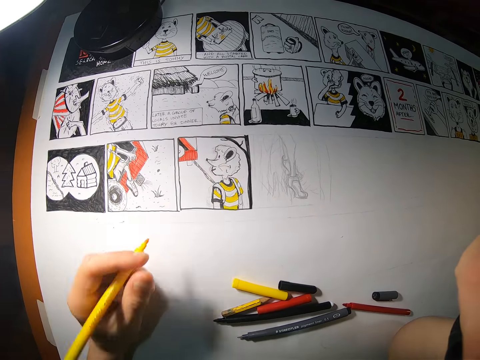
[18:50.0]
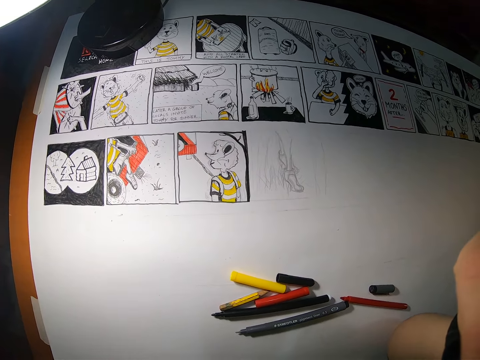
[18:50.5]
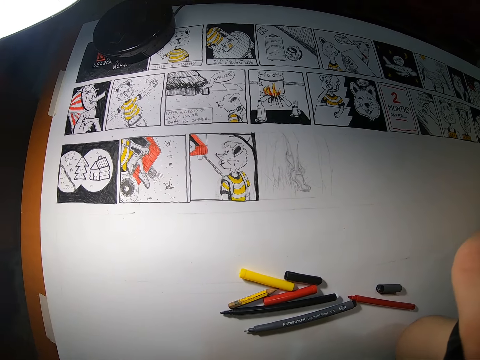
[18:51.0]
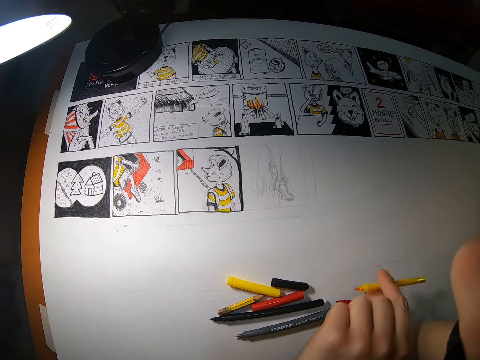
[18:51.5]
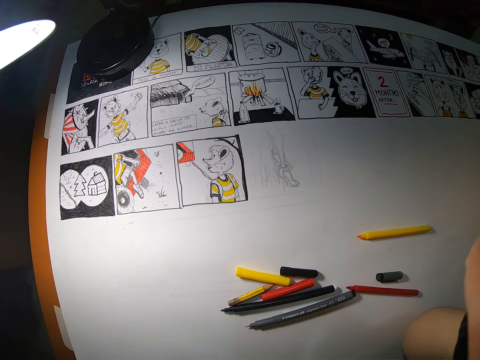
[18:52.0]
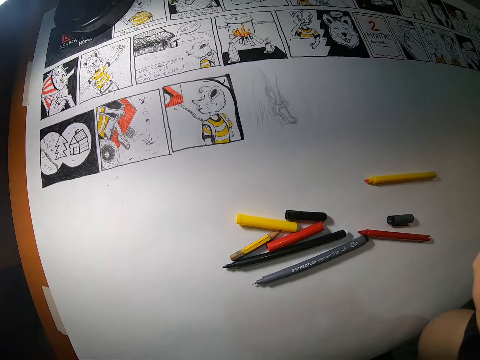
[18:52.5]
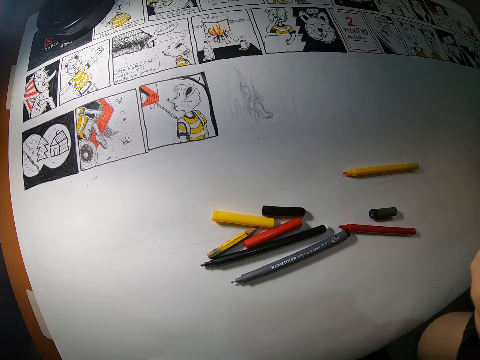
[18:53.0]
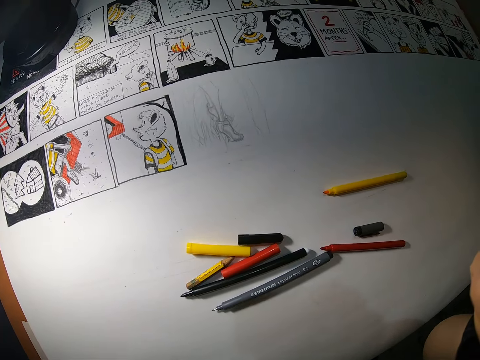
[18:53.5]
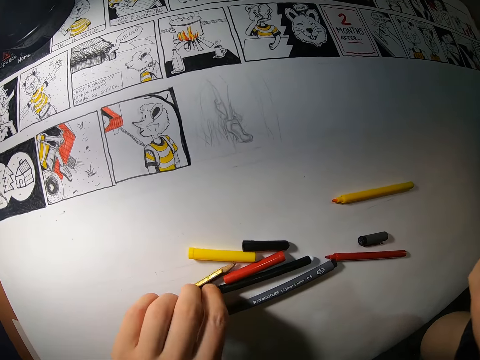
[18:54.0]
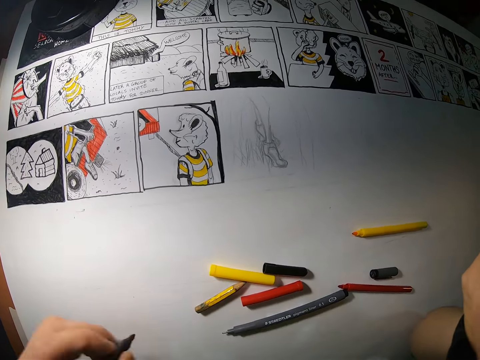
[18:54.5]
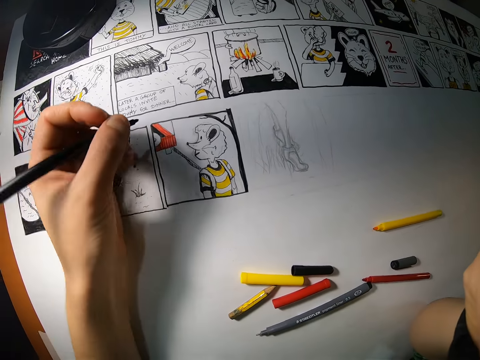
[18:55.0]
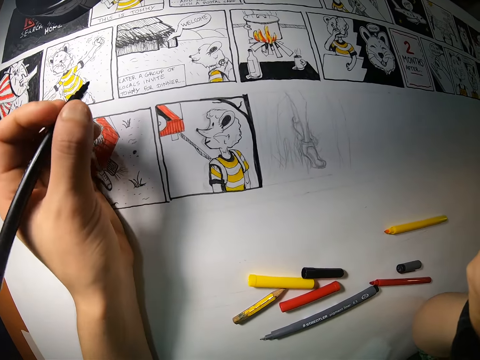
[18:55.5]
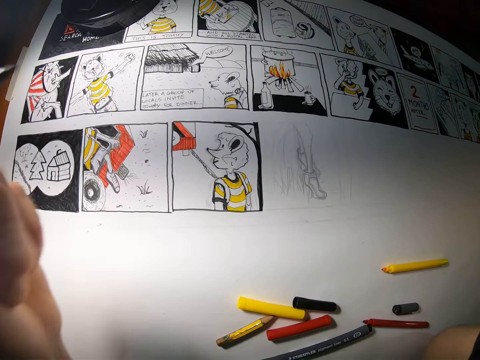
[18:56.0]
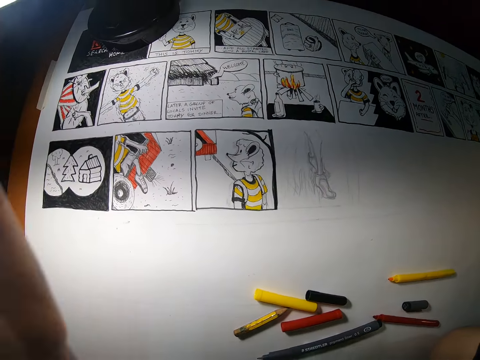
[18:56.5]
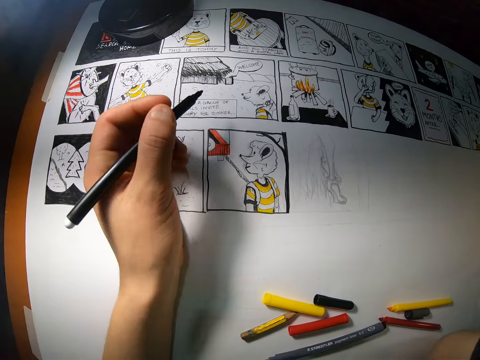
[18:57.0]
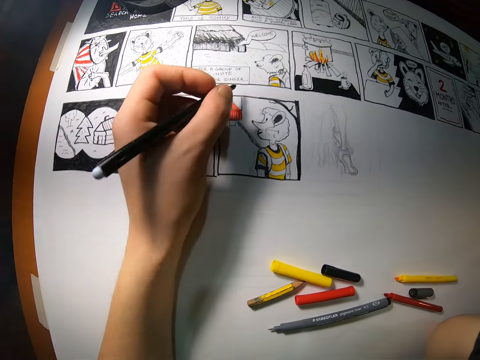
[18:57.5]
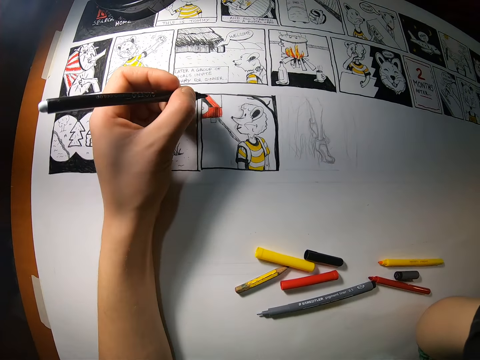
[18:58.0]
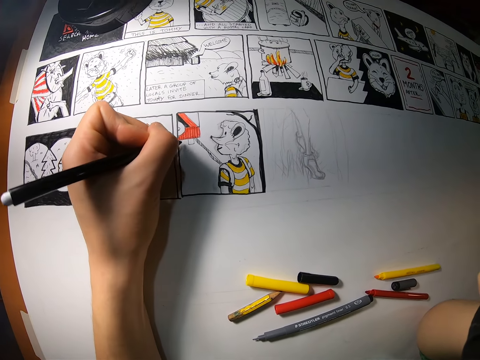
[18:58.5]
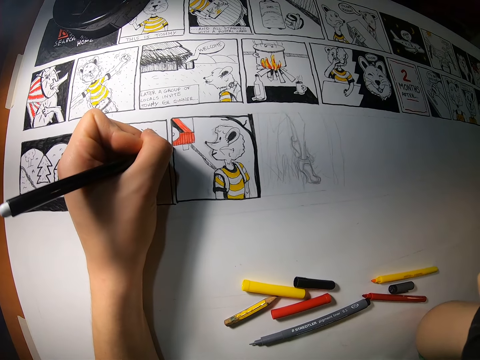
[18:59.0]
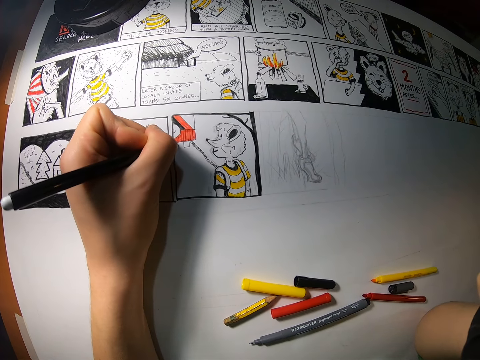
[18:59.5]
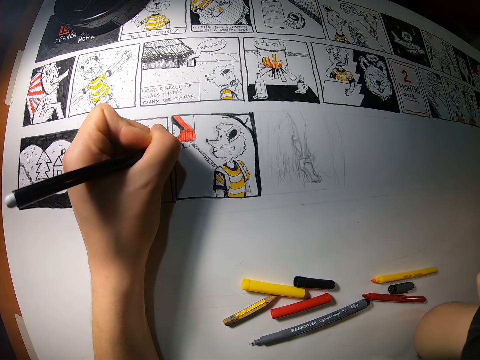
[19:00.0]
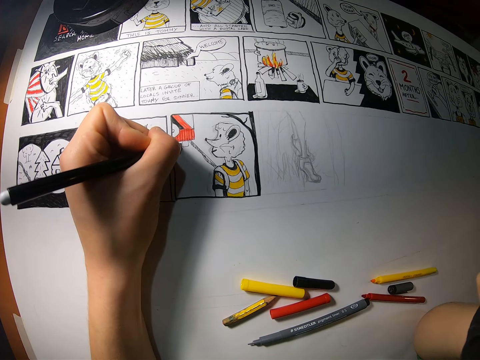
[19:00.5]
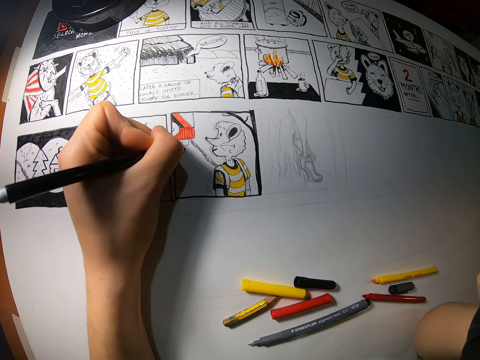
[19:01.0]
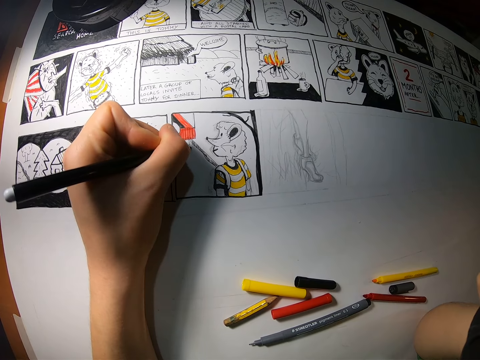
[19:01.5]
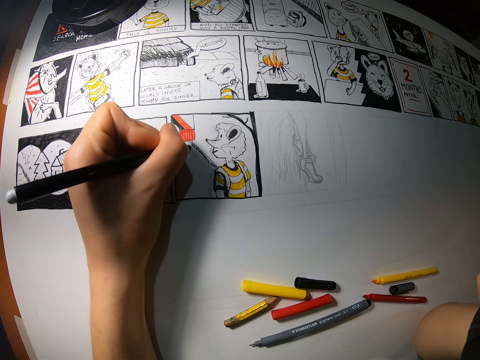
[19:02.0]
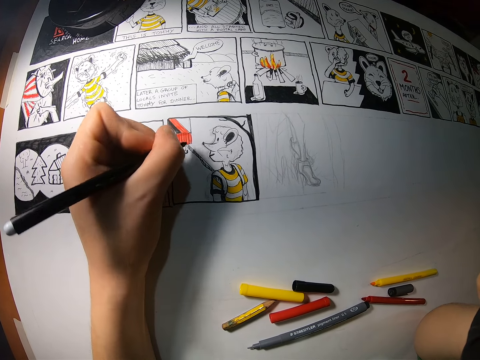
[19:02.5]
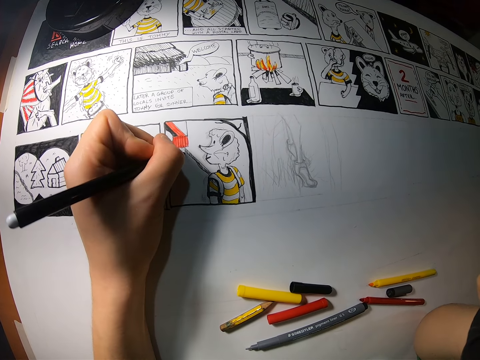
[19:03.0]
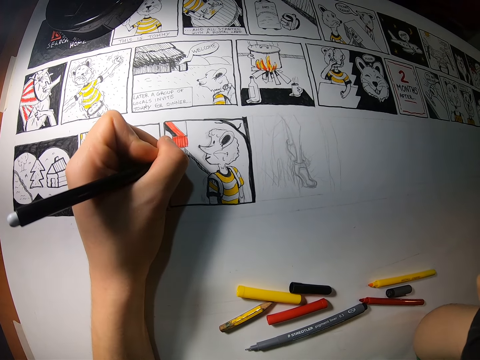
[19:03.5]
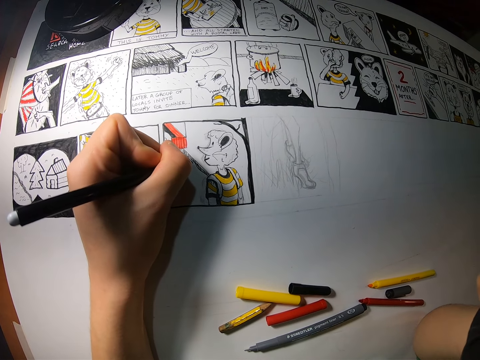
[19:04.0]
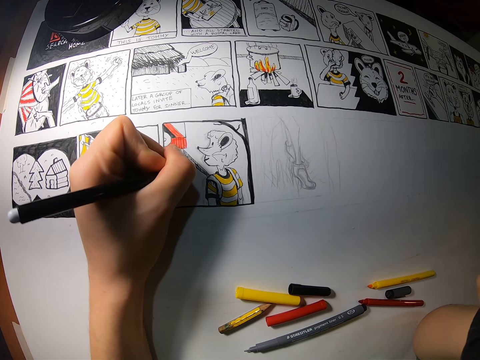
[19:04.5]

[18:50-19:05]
The camera wearer drops the yellow pen on the table with his left hand. He picks up a black pen from the table with his left hand. He draws on the paper on the table with the black pen in his left hand.

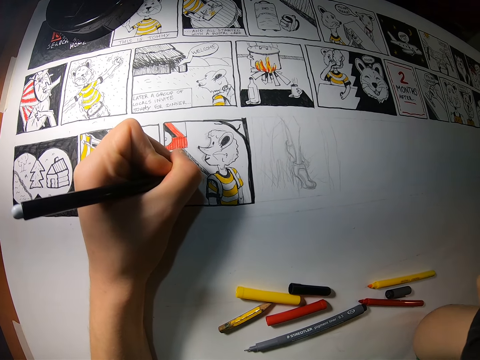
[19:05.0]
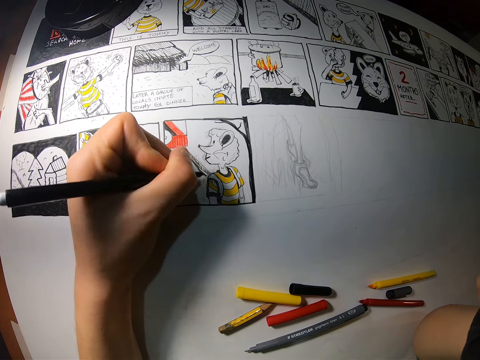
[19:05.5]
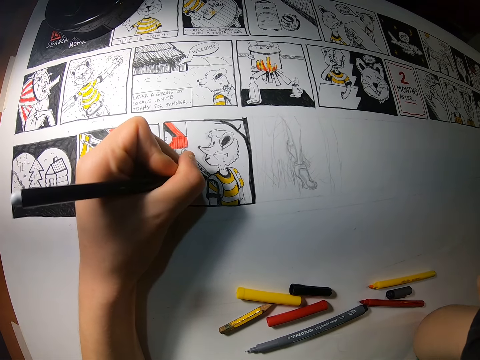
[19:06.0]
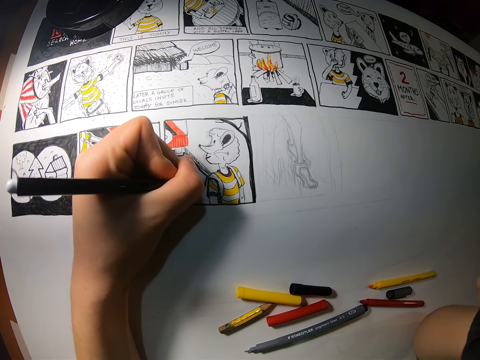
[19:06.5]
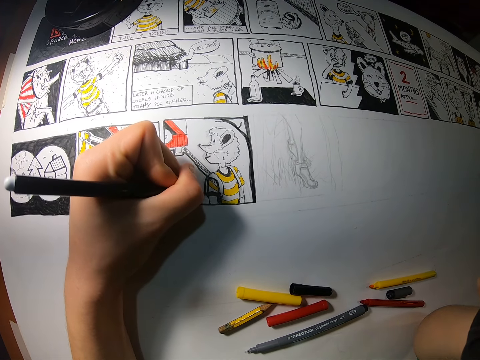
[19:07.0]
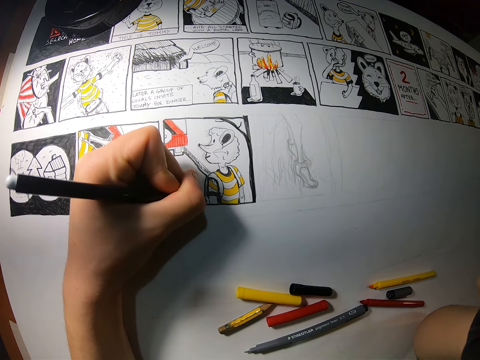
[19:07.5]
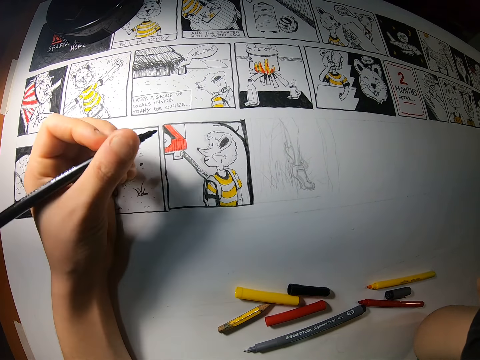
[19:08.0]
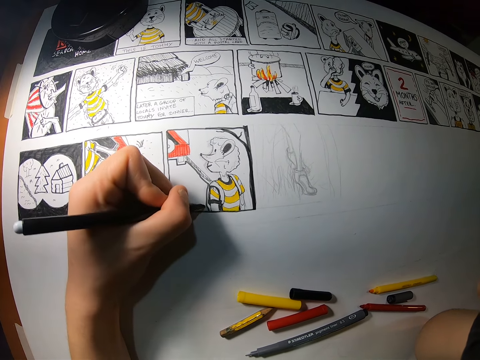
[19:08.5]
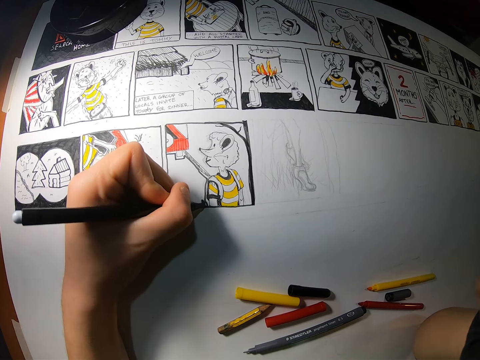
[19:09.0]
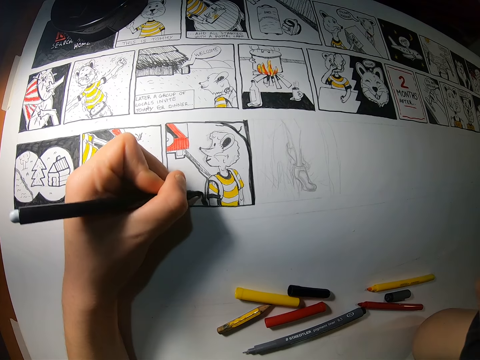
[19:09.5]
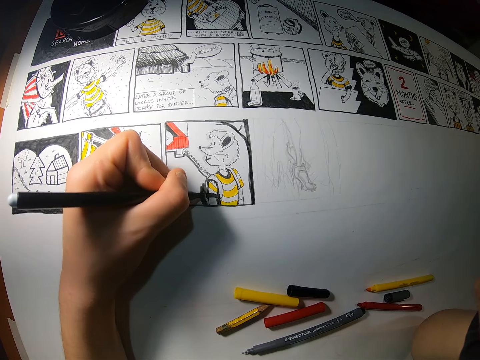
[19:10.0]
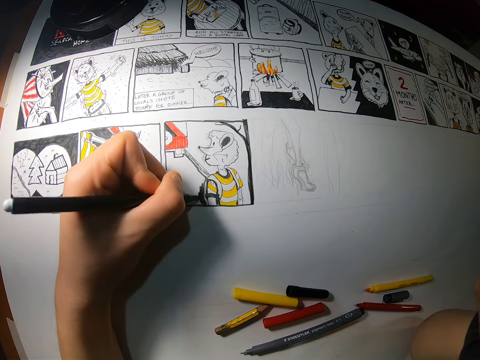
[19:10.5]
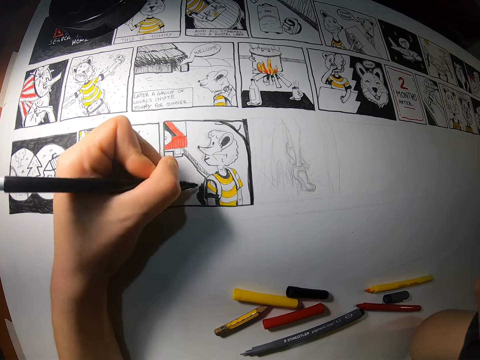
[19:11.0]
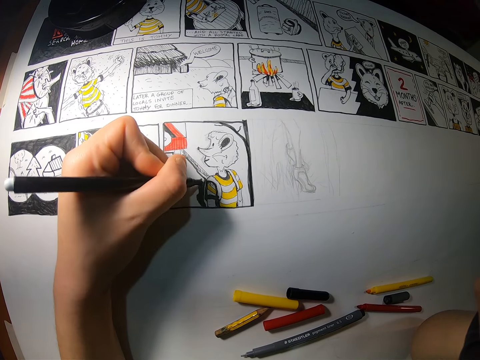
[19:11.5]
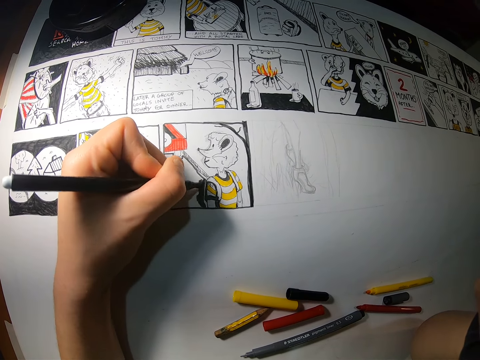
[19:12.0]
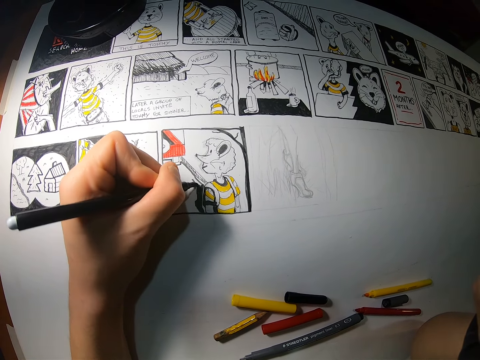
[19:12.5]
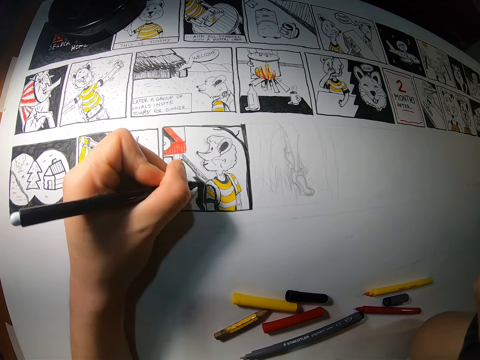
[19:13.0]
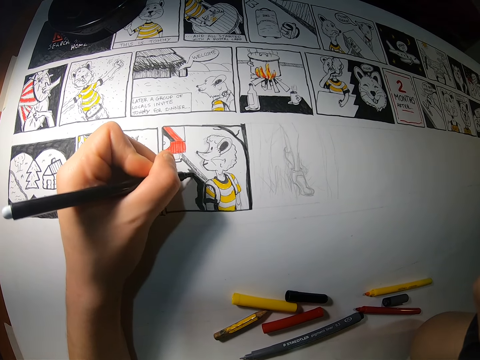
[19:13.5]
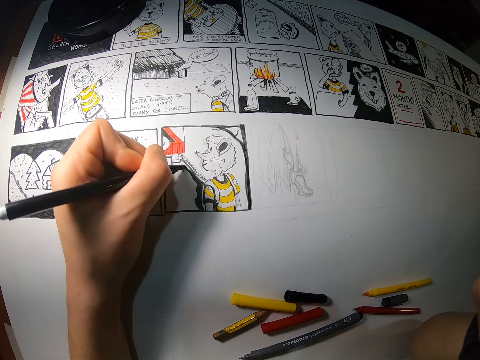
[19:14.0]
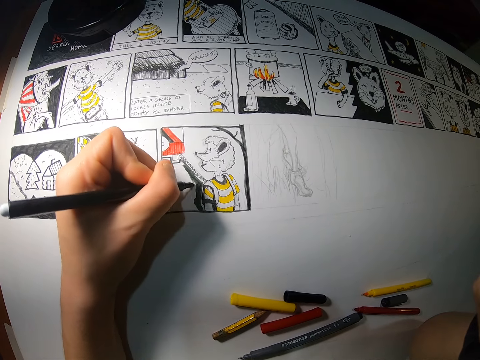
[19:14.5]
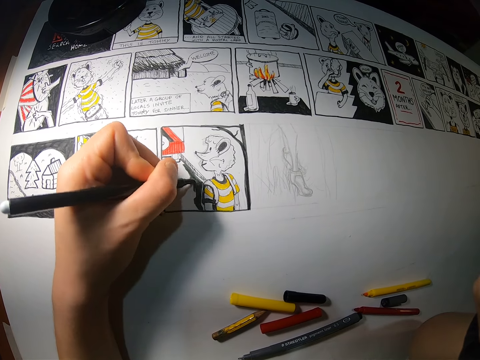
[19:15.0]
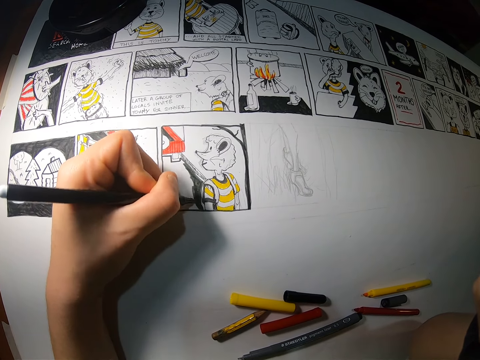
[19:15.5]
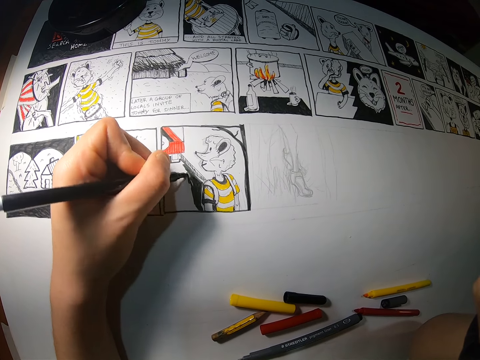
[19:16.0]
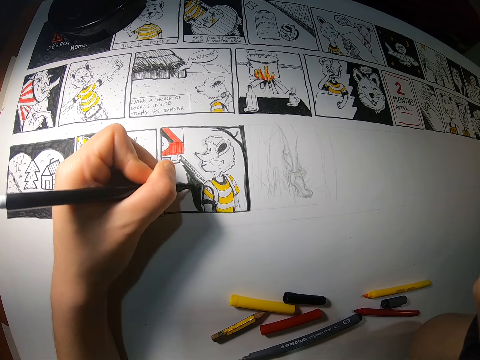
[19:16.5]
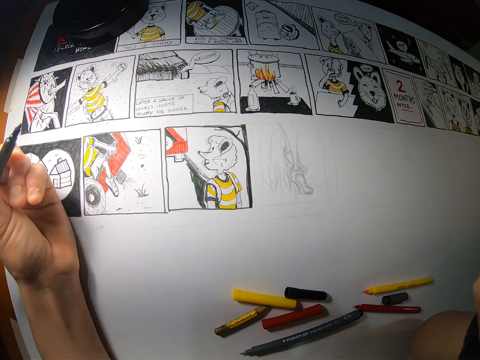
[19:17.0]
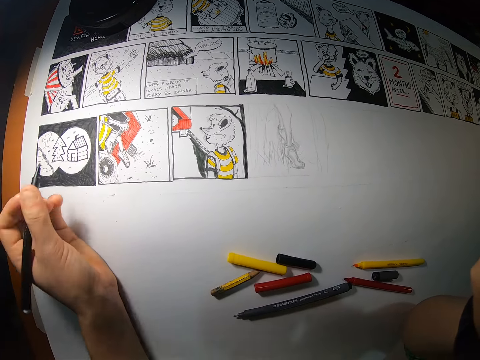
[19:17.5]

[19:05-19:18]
The camera wearer paints on the paper with a mark pen. He moves his left hand on the table.
